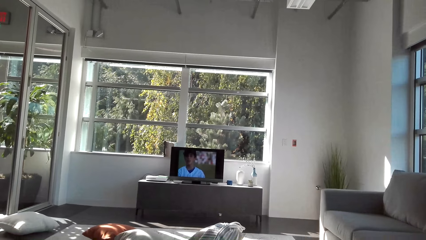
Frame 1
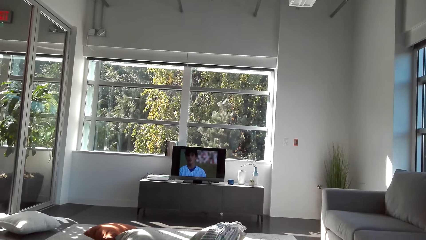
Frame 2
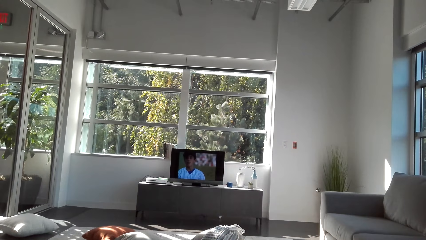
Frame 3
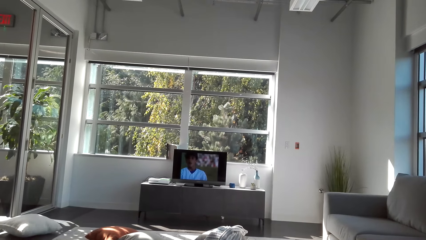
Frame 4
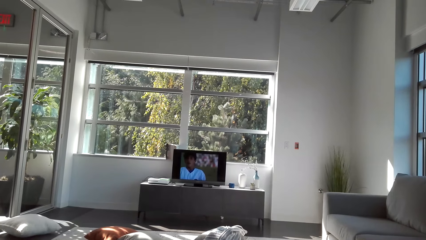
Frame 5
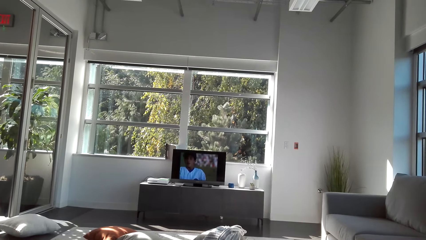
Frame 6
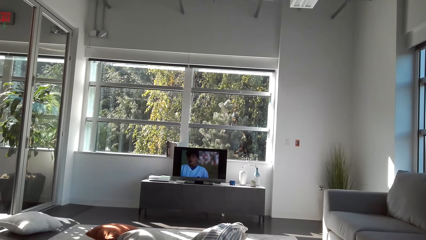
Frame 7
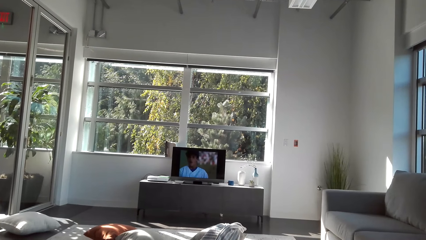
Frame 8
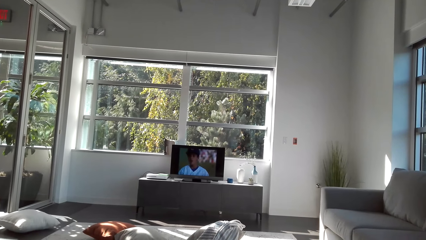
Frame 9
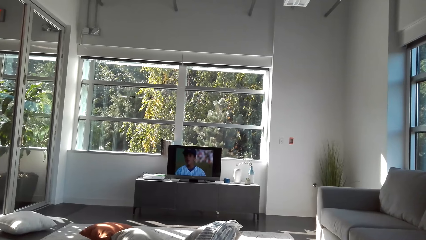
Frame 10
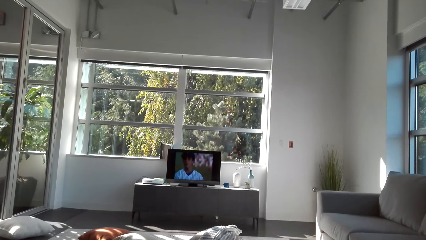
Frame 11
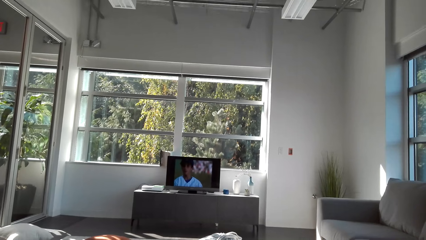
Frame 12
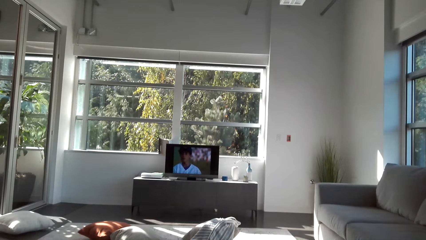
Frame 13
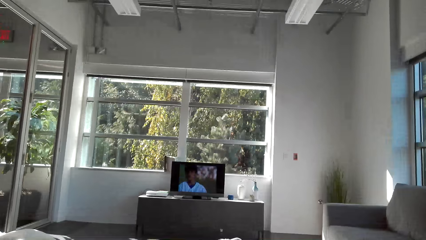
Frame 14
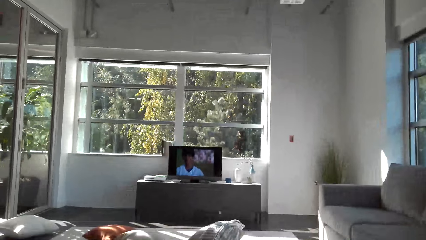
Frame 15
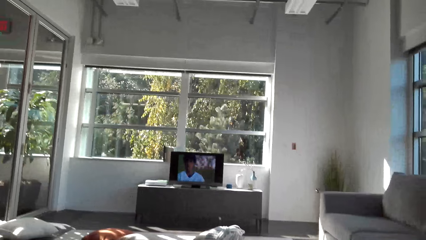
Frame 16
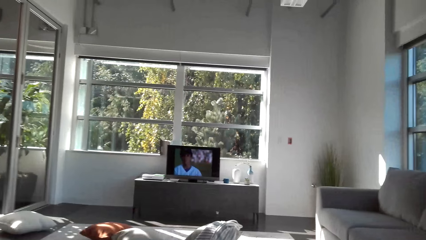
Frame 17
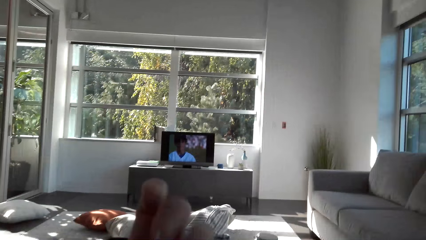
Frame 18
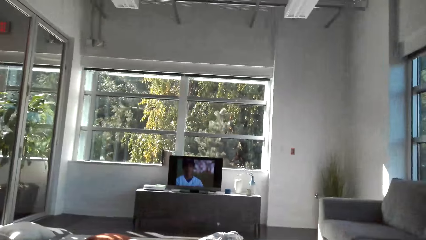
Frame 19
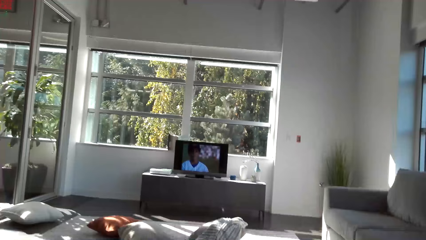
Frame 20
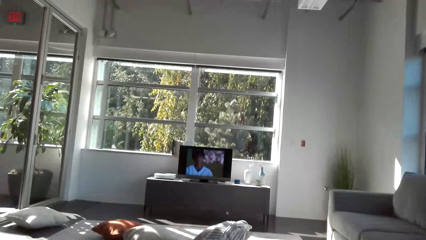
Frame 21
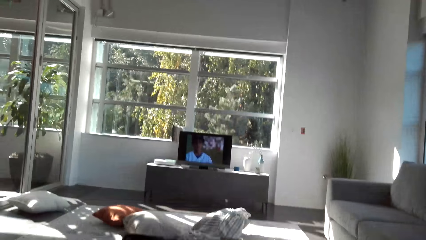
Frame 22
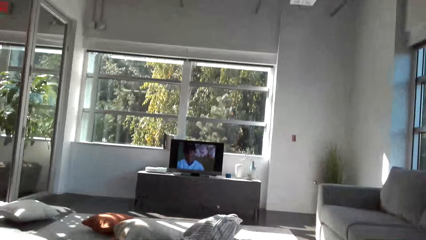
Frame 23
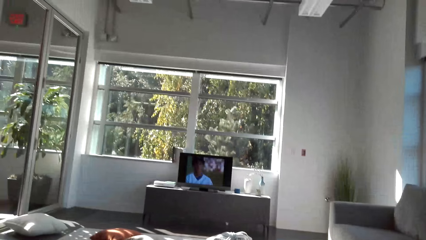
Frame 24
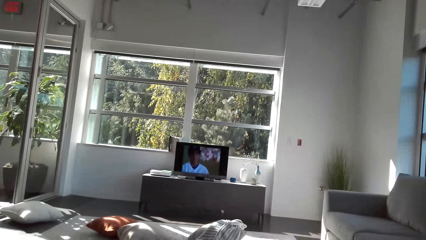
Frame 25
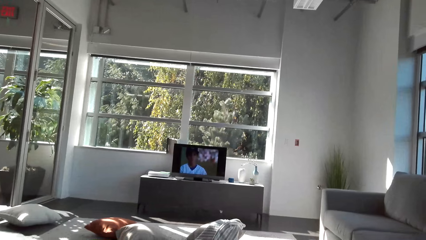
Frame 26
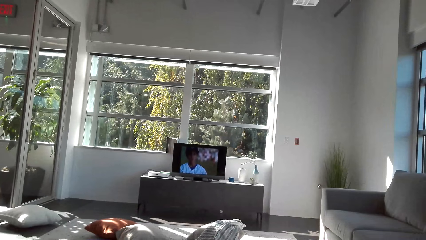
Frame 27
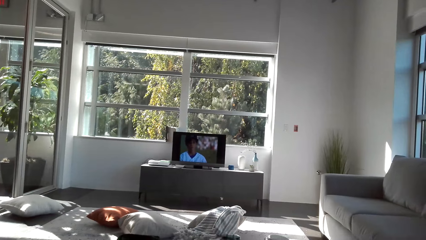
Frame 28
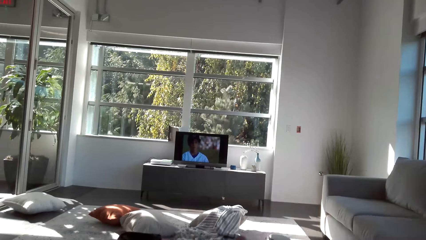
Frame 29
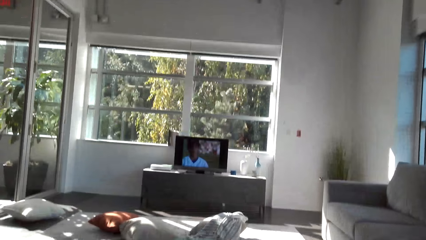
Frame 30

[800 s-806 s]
The camera wearer watches television.

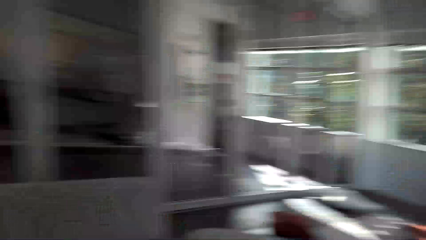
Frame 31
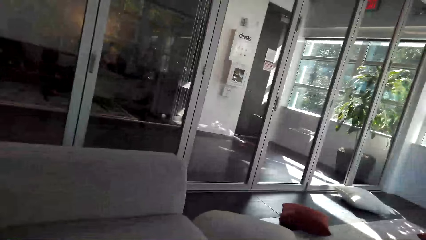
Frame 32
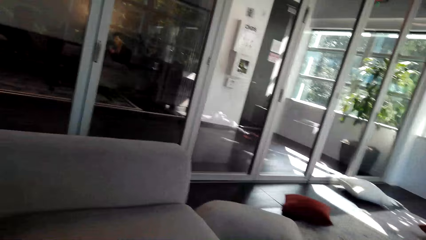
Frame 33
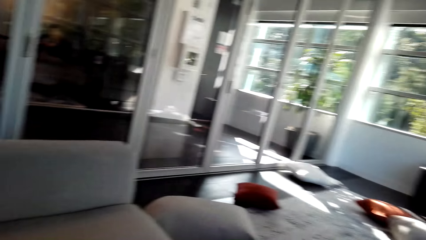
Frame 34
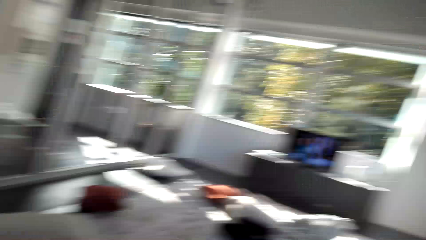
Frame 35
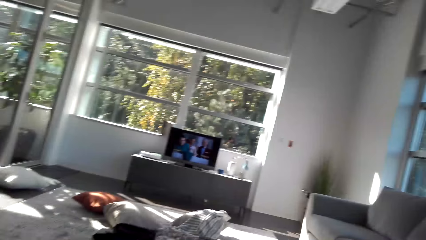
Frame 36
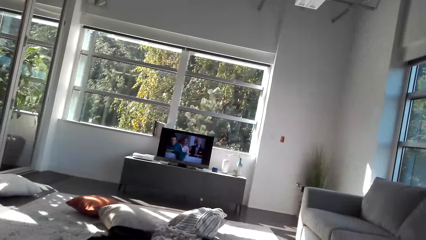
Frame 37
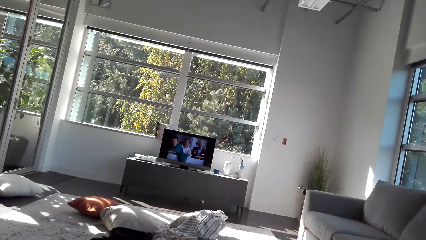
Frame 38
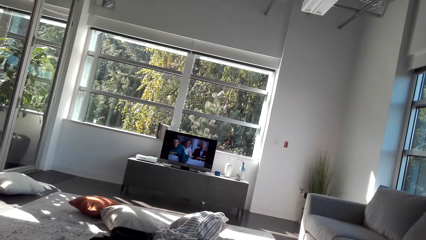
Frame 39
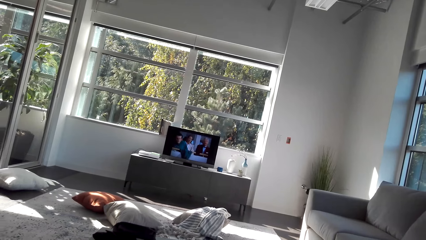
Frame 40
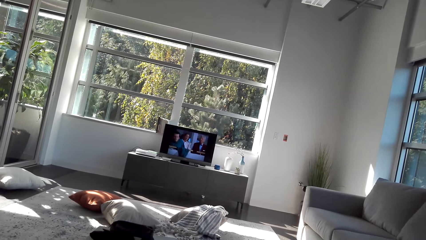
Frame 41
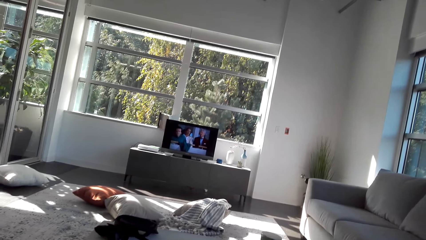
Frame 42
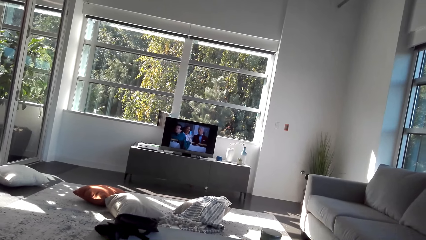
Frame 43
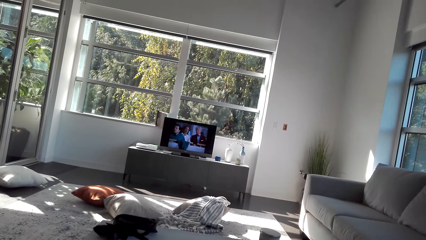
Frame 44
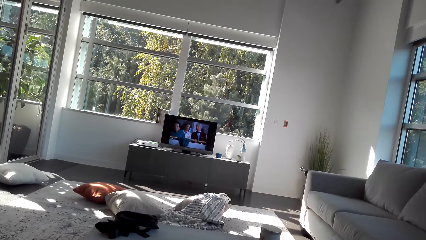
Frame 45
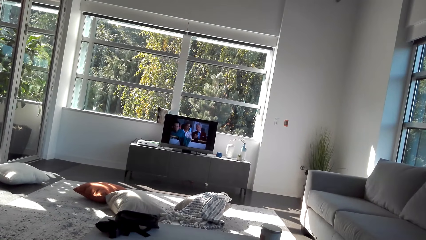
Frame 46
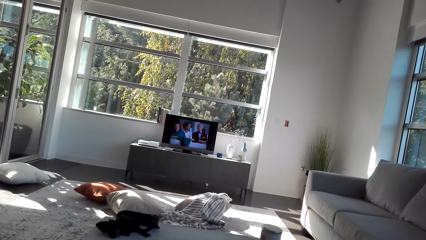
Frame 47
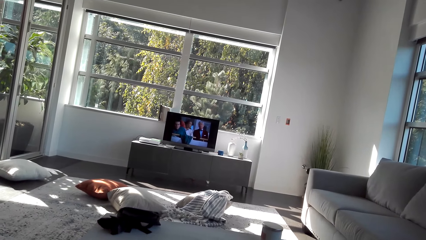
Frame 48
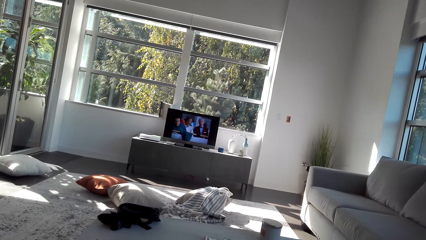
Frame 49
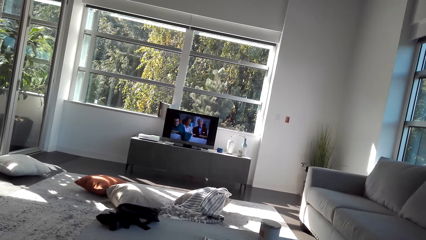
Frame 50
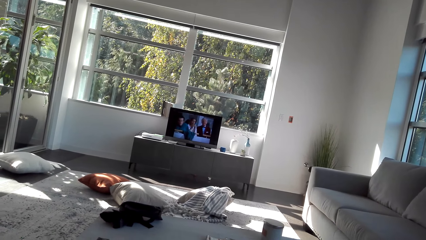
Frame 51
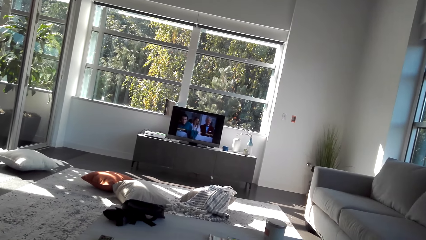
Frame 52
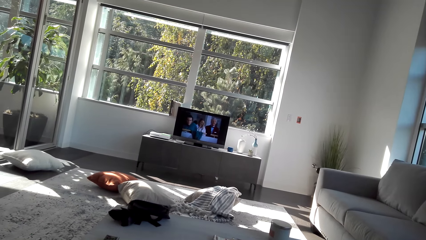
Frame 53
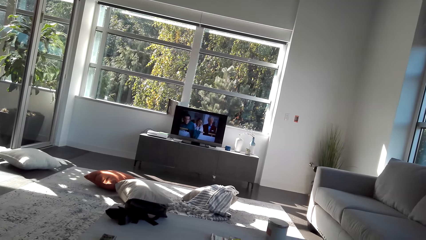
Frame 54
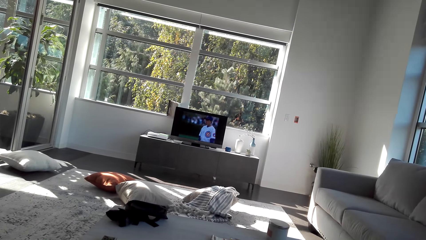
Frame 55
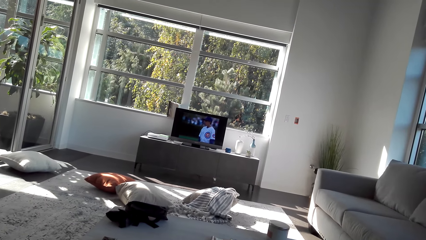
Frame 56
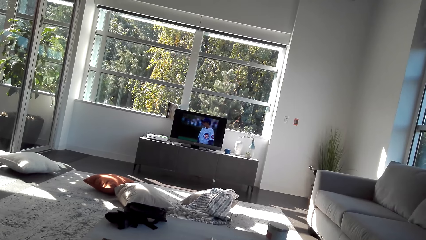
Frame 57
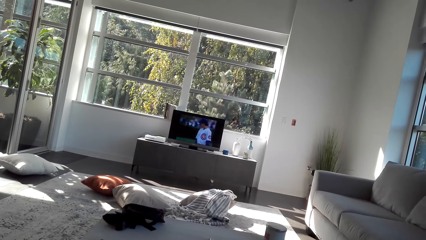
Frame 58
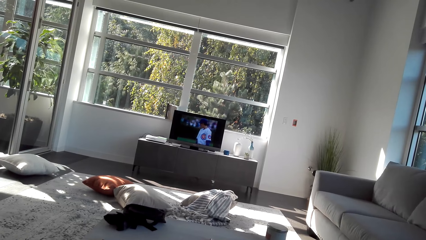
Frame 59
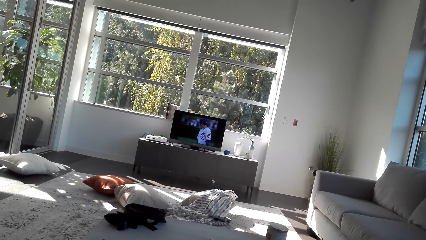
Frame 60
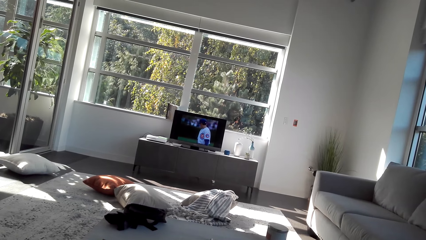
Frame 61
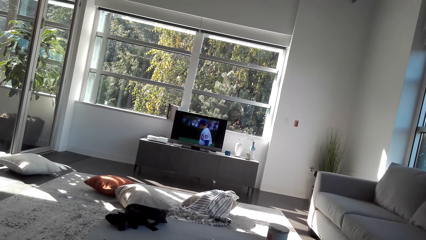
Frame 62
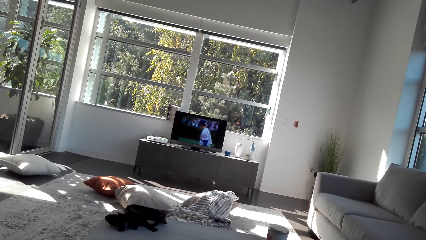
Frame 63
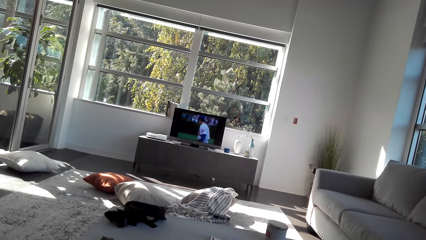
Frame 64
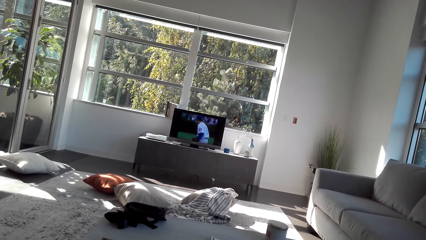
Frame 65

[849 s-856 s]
The camera wearer is looking around.
